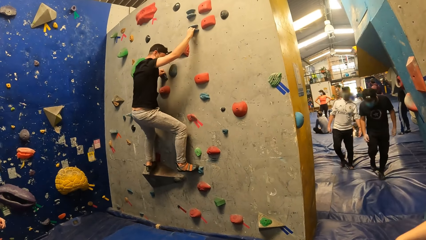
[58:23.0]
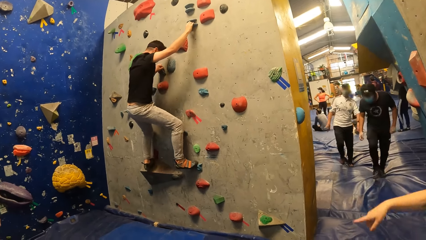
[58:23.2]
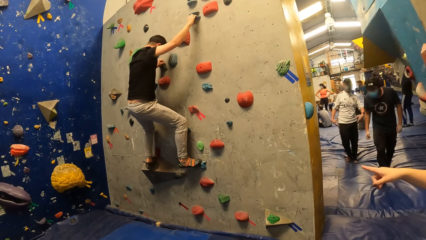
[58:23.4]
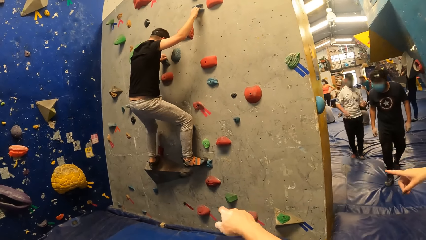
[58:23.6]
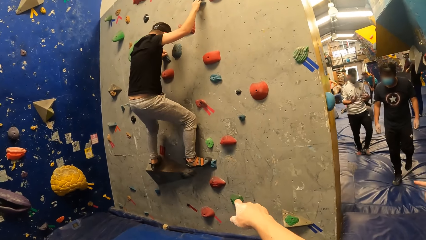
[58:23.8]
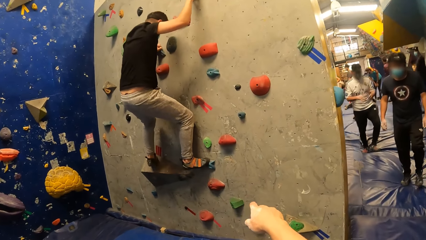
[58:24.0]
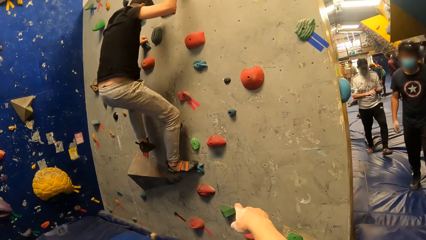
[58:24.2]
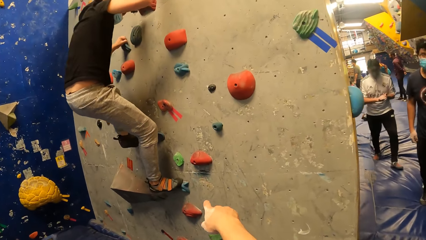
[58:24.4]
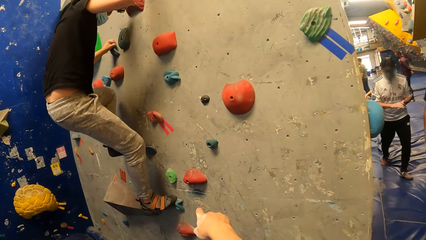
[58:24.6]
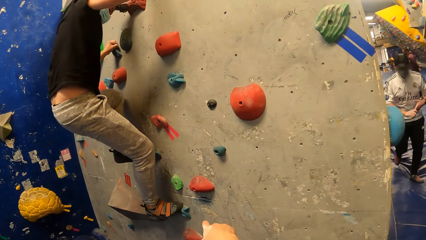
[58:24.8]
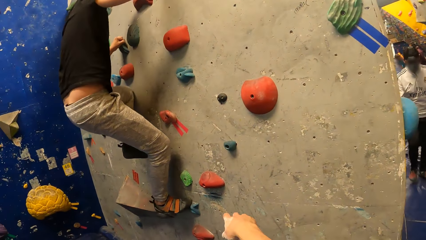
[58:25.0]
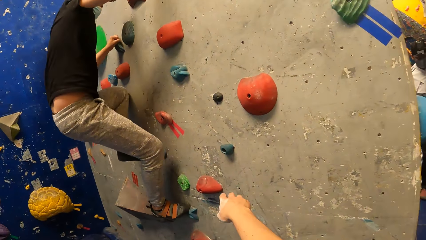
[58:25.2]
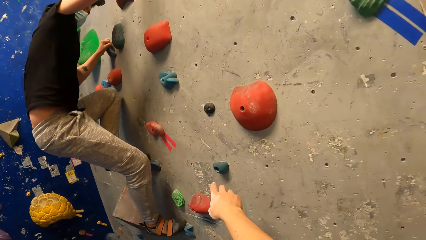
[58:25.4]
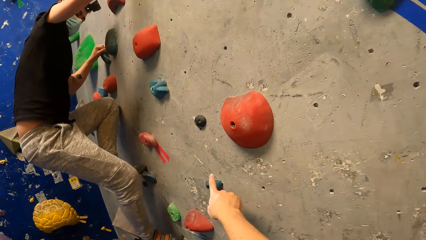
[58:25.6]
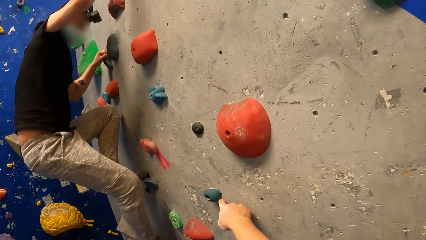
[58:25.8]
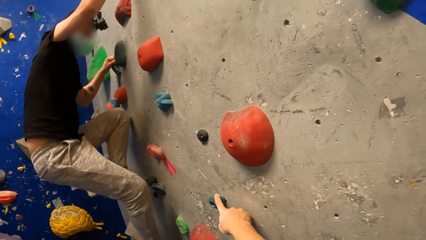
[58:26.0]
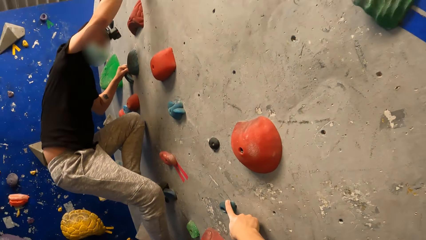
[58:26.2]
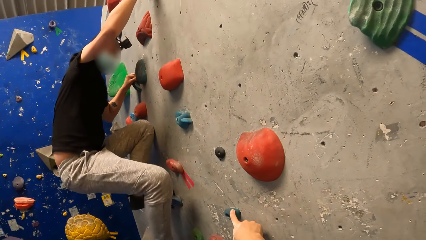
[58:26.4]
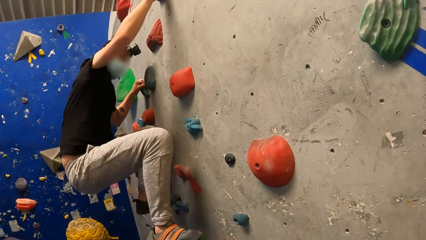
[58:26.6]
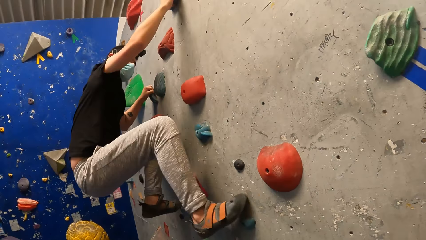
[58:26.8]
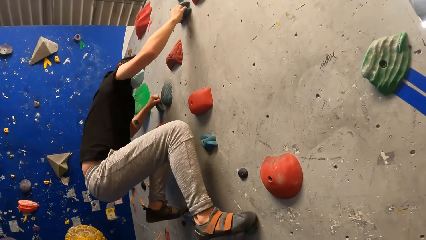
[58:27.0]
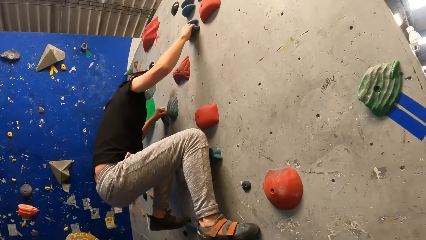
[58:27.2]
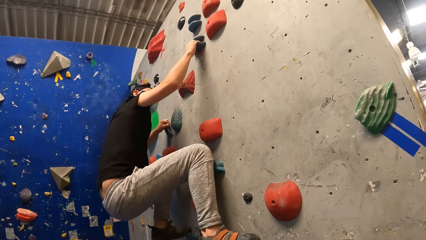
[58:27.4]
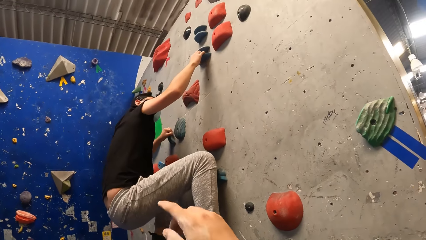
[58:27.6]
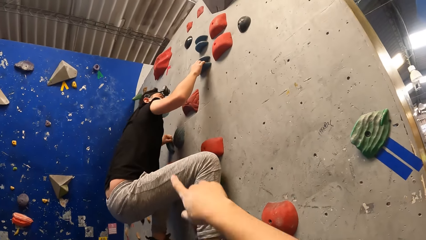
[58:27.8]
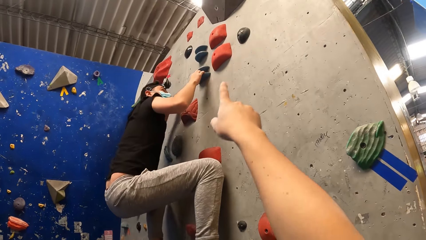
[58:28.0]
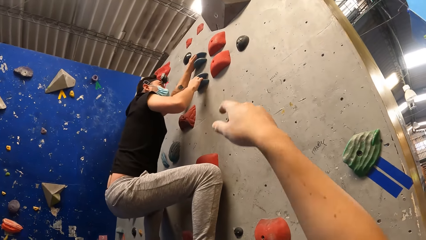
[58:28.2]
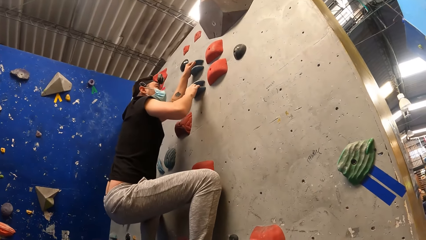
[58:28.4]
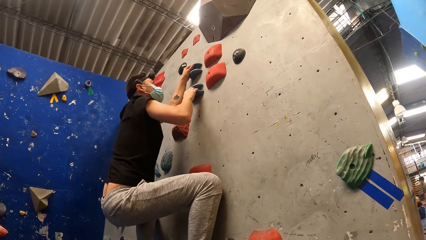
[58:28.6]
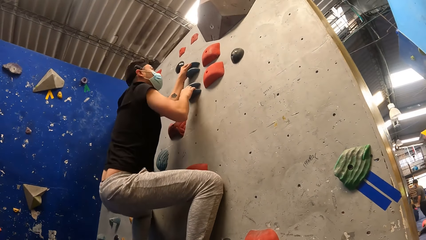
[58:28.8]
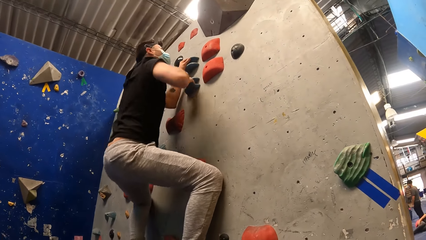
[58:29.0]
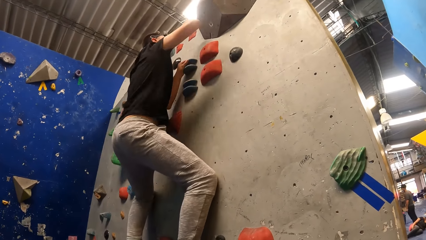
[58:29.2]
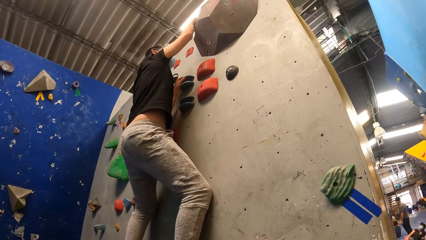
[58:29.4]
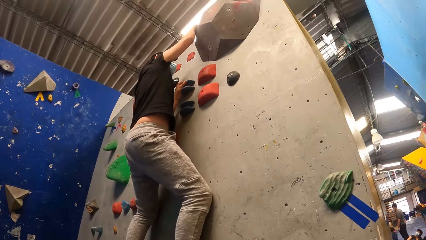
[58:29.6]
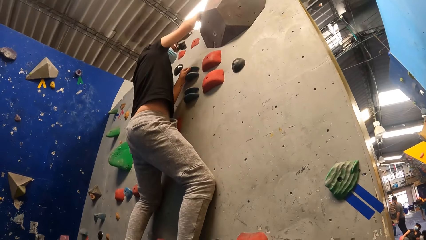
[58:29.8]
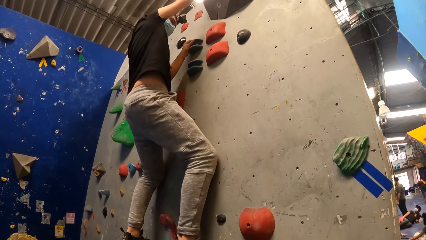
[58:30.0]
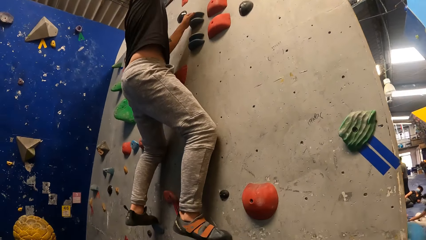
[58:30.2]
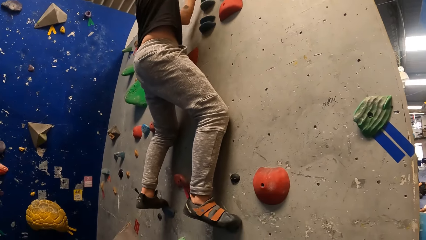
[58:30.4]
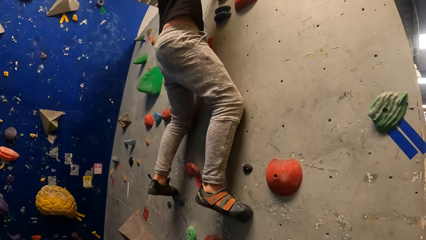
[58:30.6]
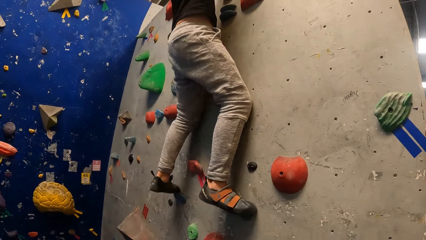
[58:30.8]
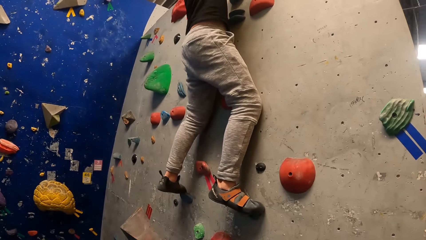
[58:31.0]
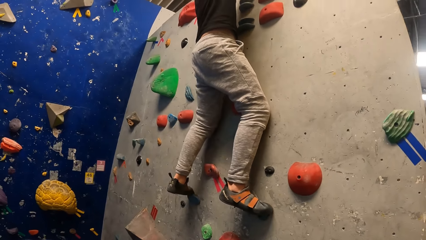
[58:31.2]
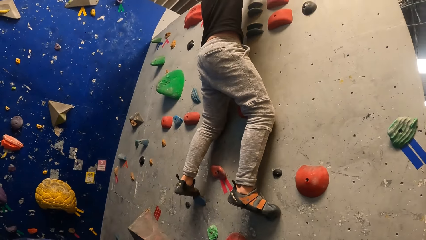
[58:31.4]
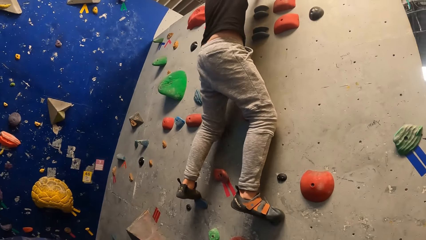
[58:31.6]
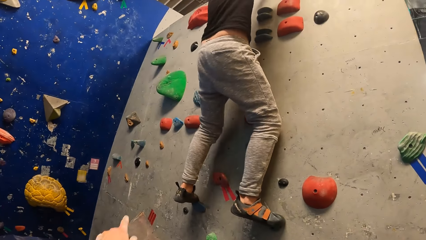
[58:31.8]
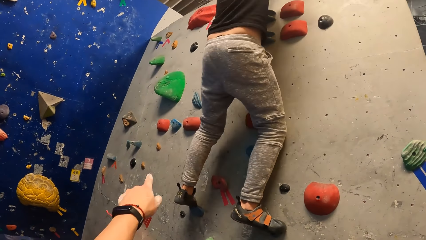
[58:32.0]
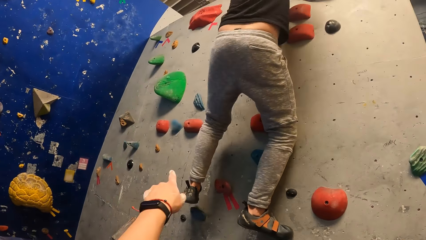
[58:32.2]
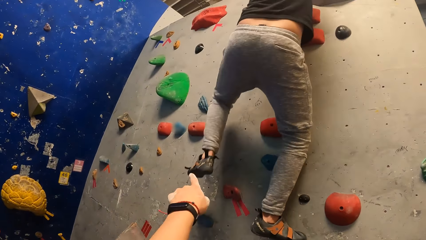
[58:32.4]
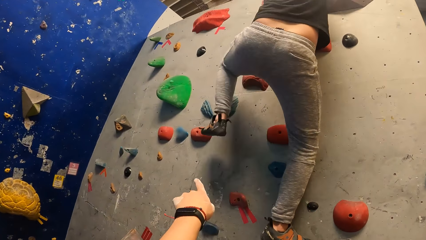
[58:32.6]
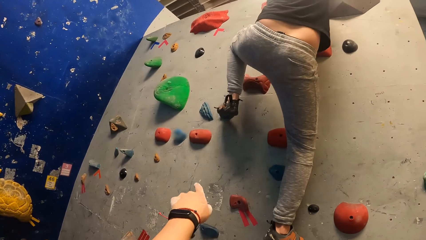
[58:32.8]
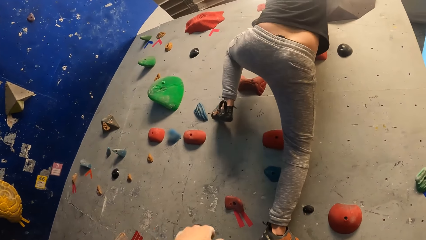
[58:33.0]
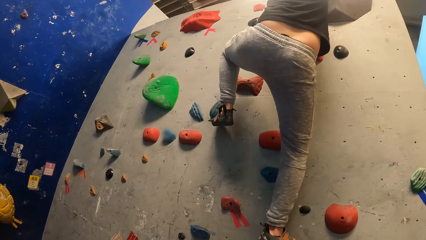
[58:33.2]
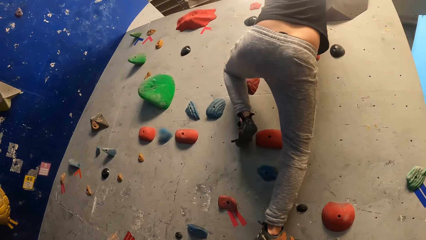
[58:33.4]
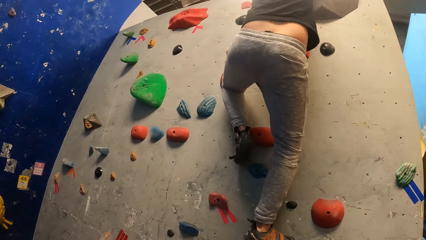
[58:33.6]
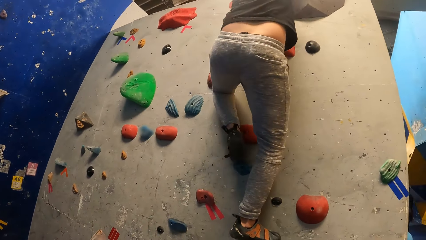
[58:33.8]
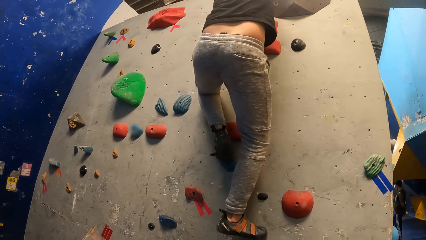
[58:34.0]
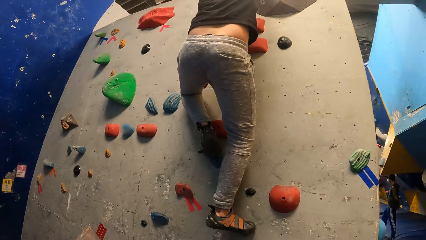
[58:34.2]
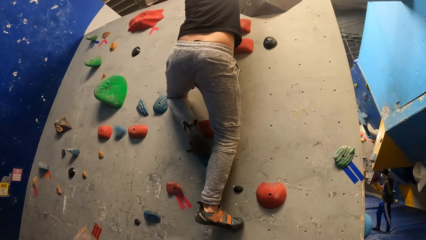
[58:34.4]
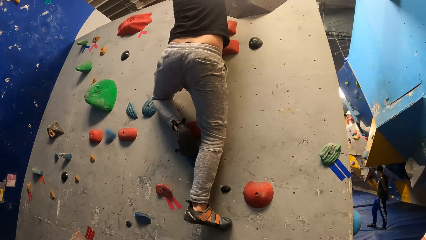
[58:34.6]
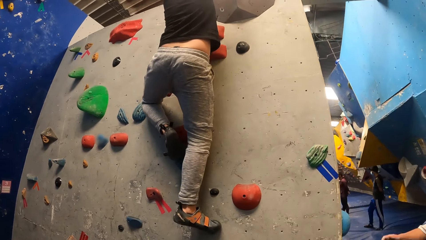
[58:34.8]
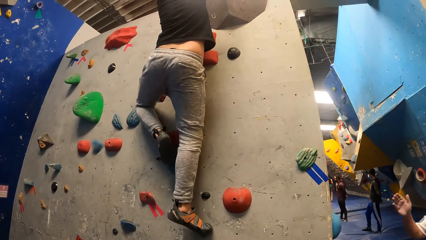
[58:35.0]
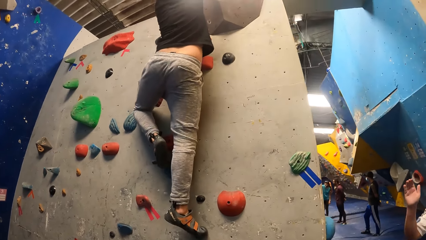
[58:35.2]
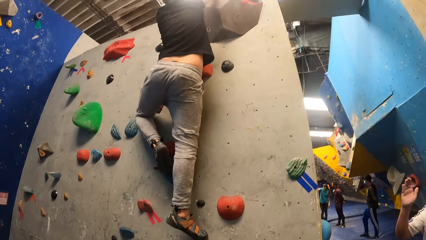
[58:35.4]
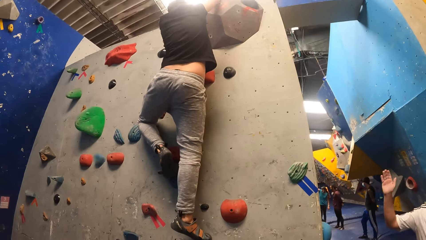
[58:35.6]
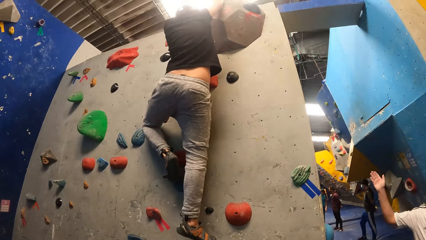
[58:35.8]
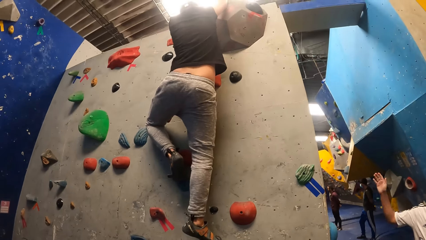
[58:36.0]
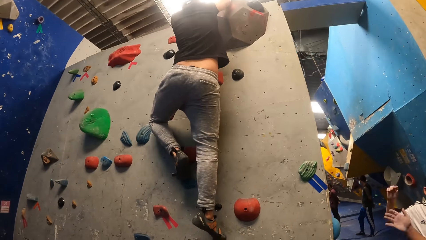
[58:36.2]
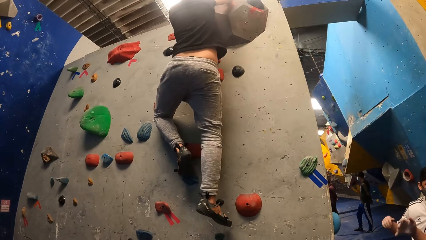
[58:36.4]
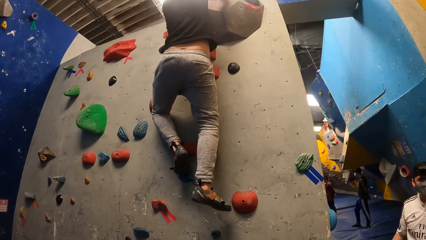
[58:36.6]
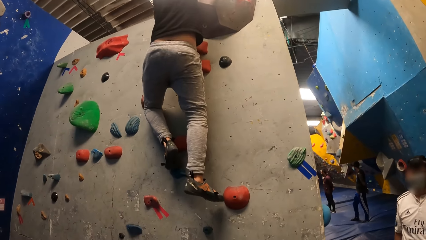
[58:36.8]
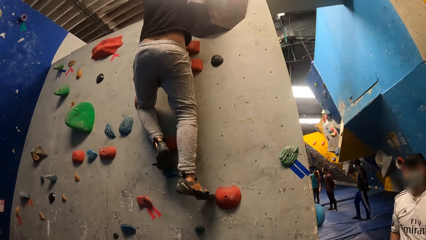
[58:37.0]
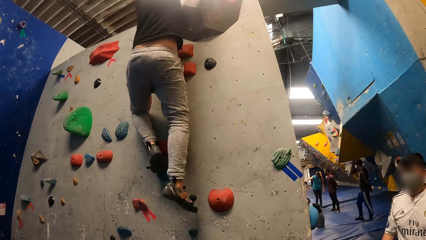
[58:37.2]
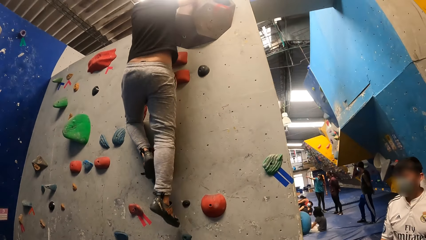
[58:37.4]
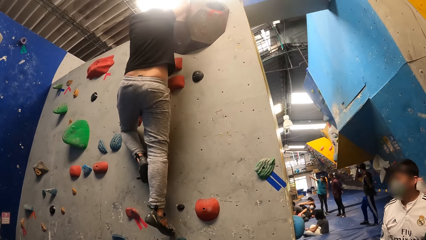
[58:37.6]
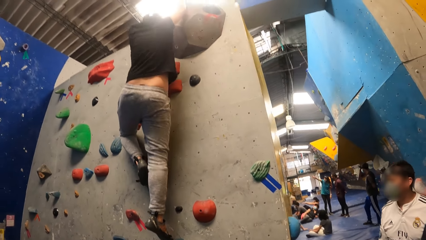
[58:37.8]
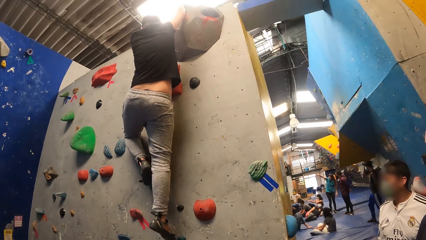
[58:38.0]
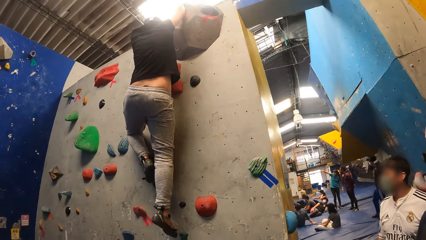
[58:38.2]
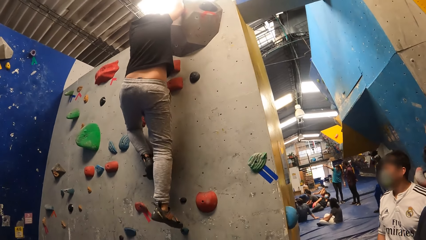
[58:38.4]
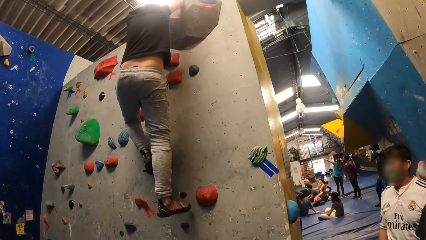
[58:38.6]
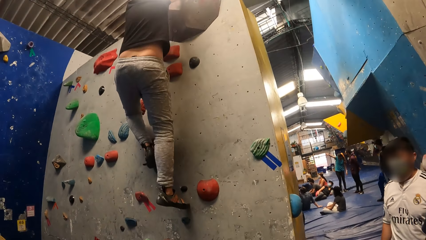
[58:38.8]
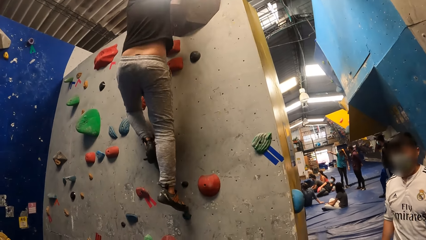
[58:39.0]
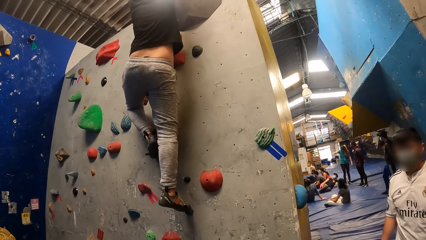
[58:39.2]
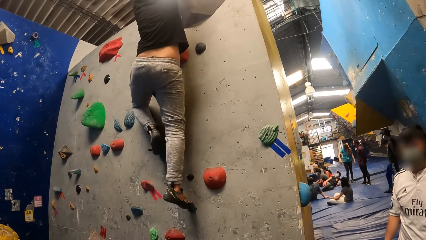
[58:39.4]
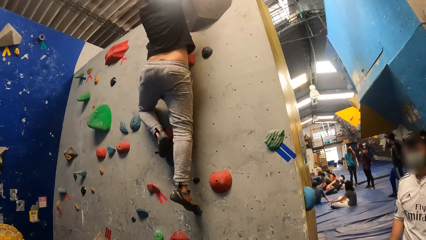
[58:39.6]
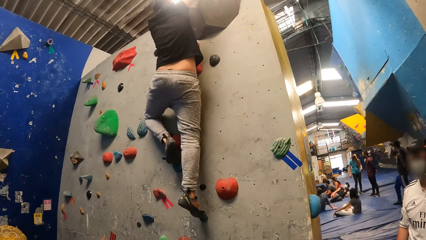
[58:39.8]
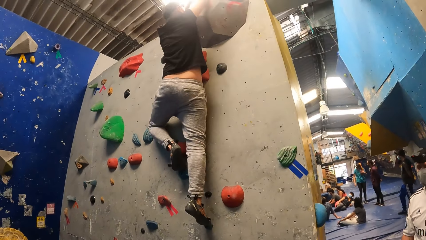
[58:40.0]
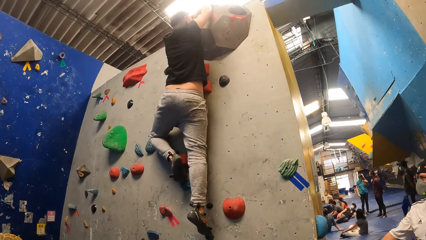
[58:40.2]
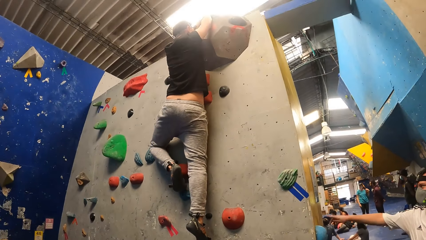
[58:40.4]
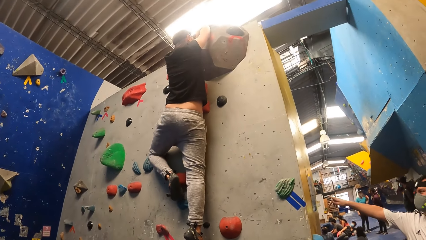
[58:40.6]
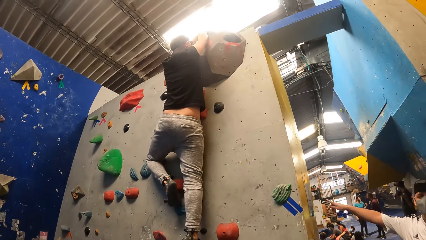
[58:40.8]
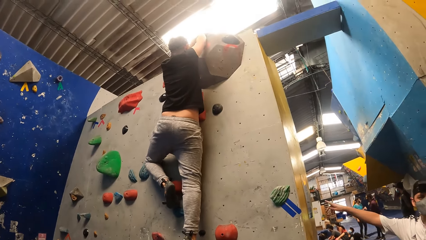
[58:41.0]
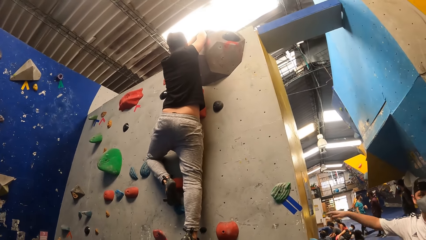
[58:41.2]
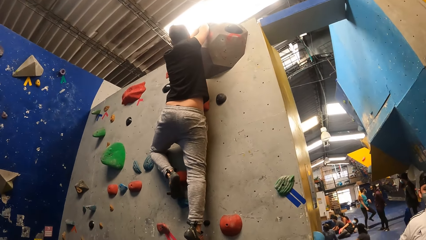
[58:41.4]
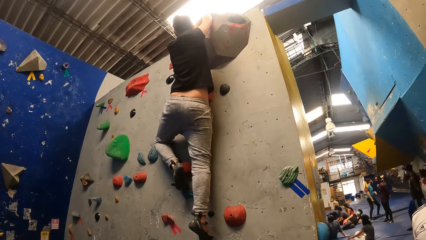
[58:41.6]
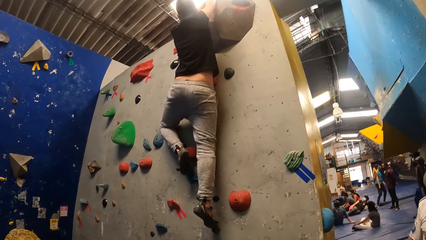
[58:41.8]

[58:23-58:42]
The camera wearer points at the rock climbing wall and walks towards the rock climbing wall. They interact with a man. They hold a part of the rock climbing wall. The man climbs the rock climbing wall. The camera wearer points at the rock climbing wall. The man climbs the rock climbing wall. The camera wearer points at the rock climbing wall. The man climbs the rock climbing wall.
